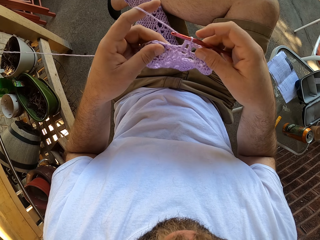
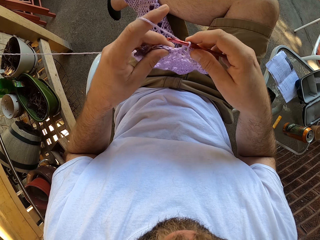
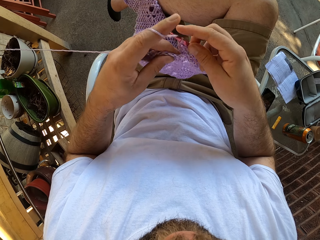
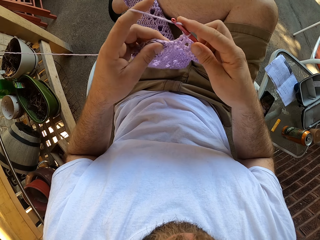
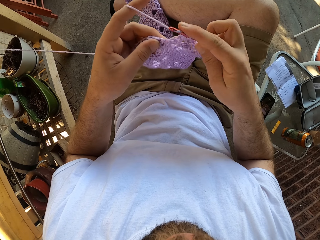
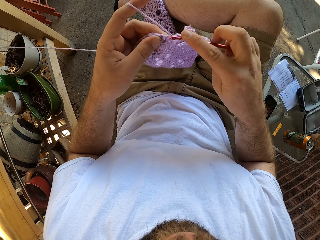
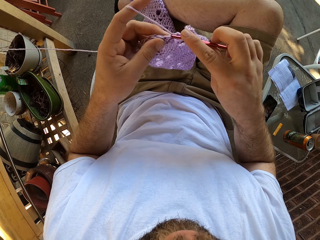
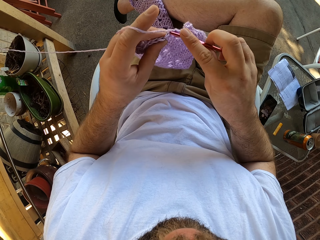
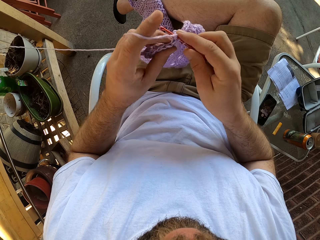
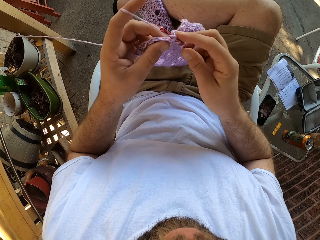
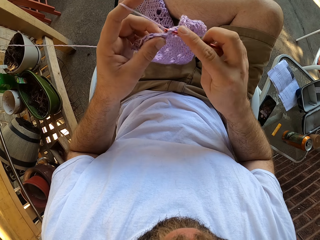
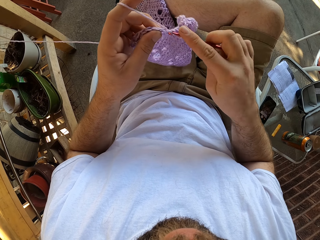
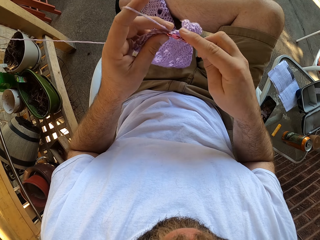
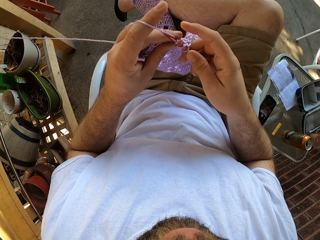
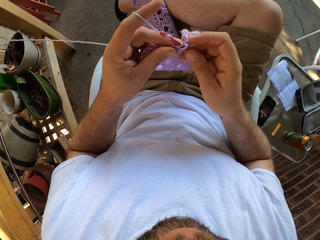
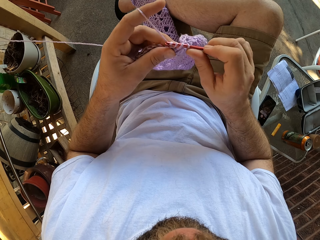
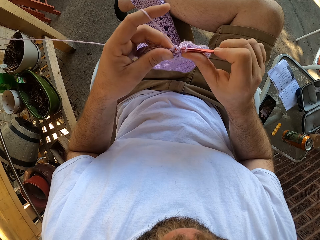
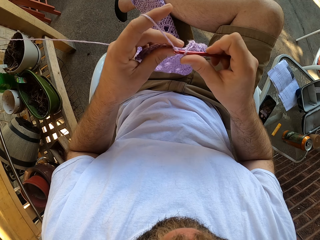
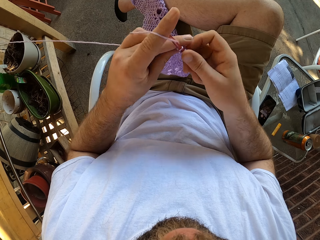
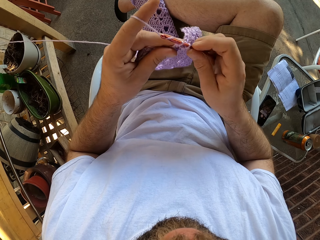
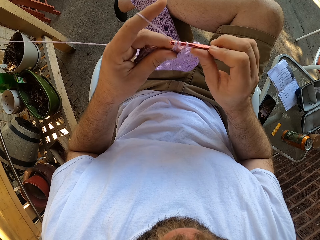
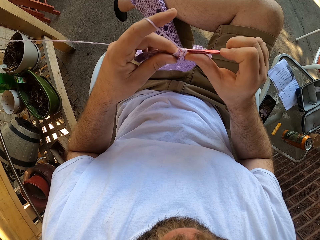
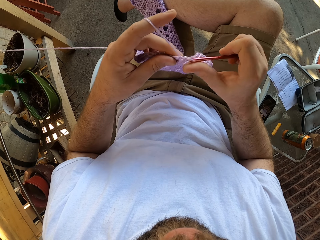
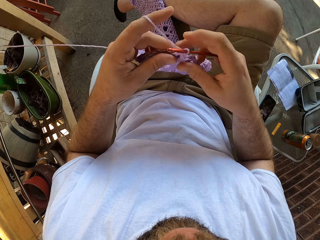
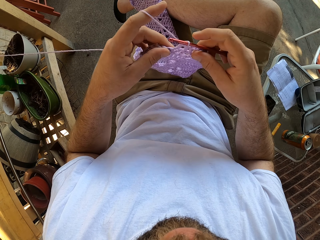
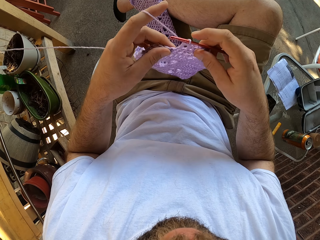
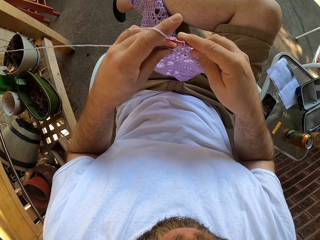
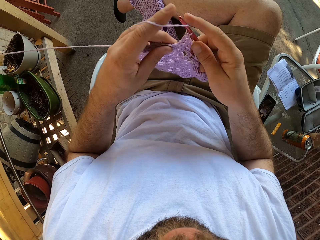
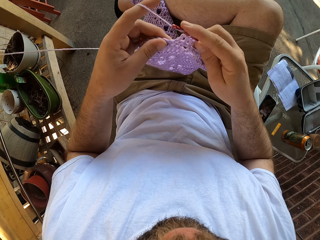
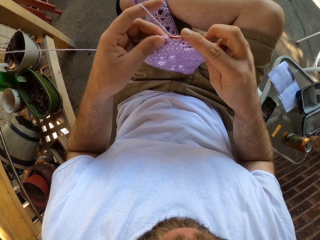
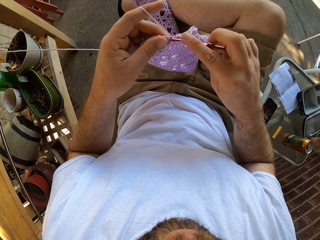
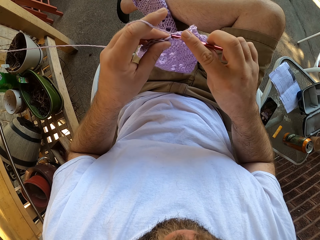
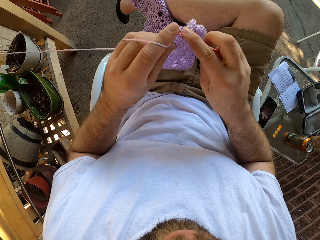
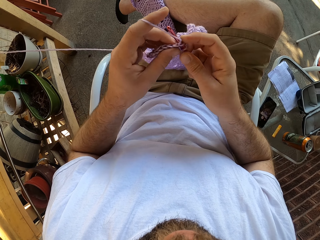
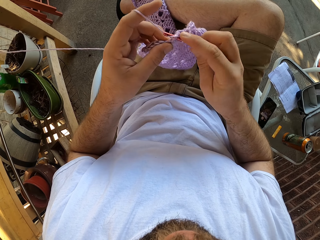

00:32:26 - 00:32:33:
The camera wearer touches the fabric. They knit the fabric.

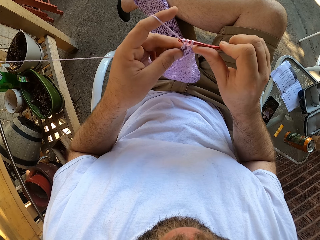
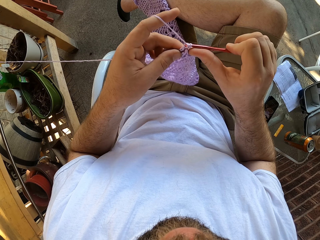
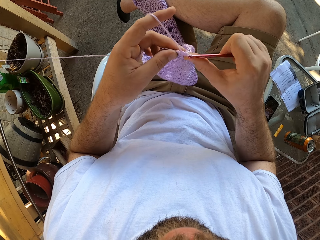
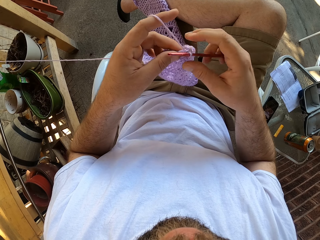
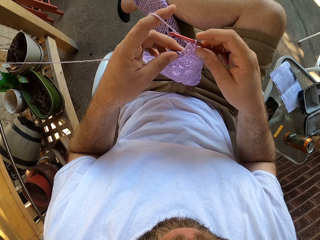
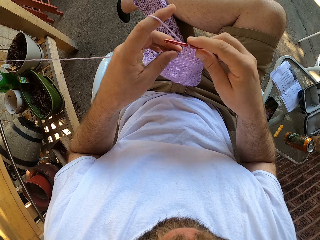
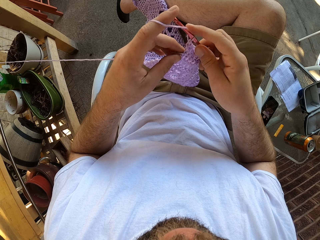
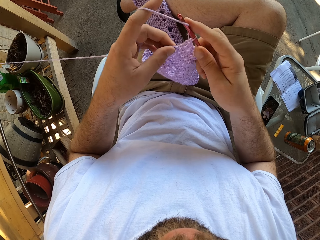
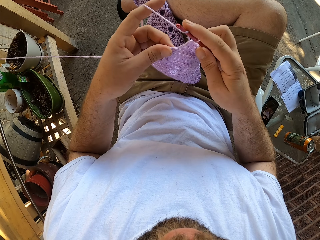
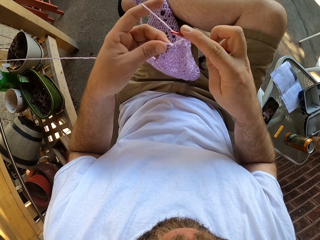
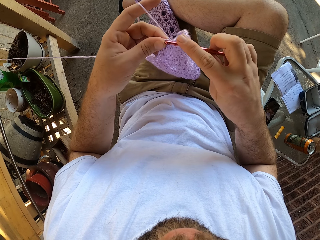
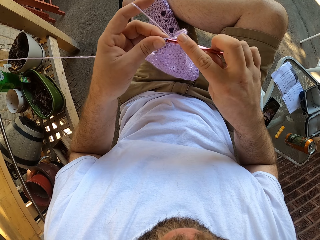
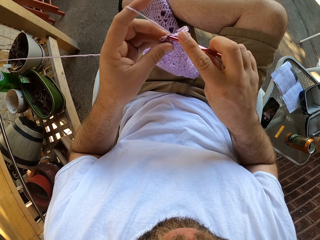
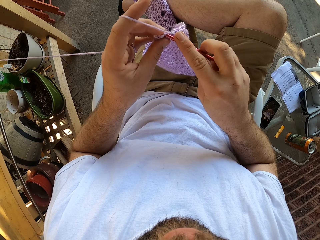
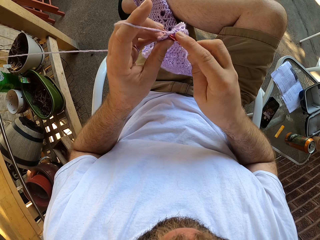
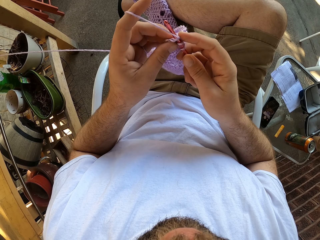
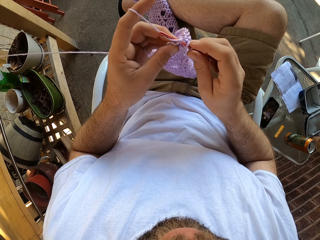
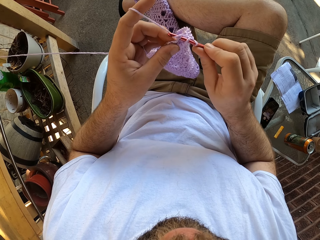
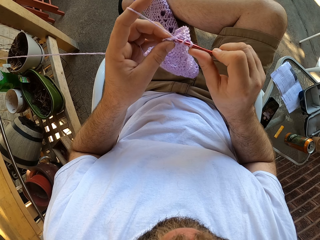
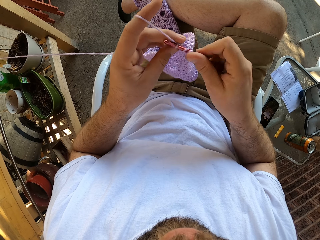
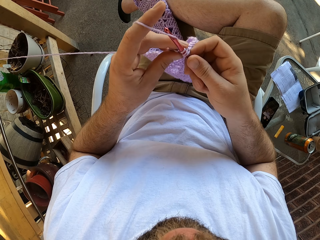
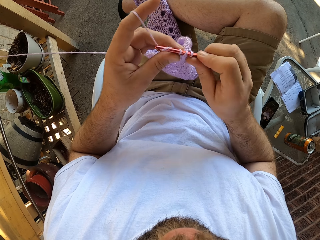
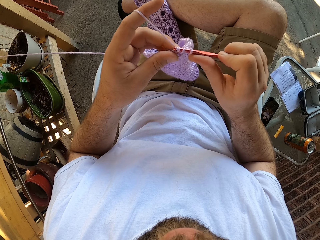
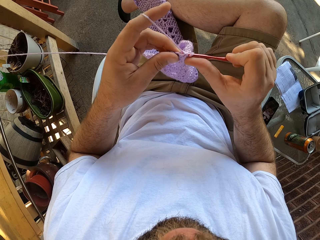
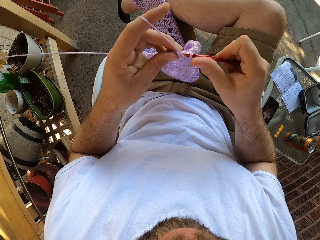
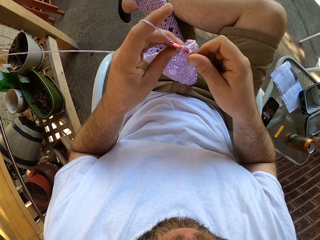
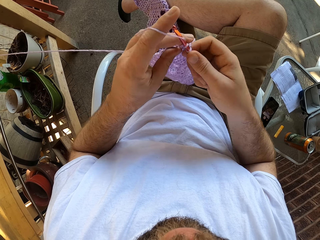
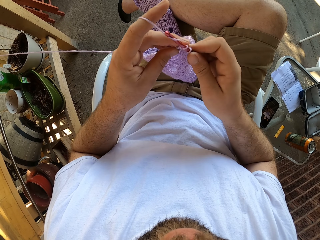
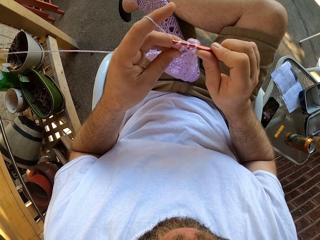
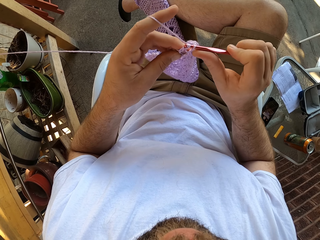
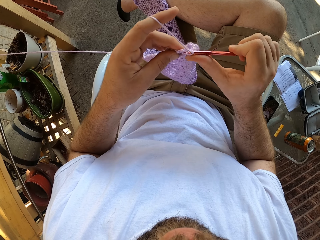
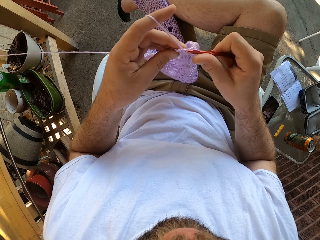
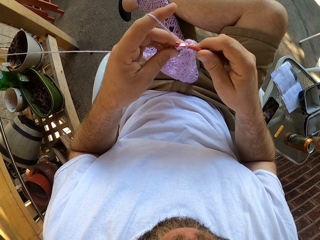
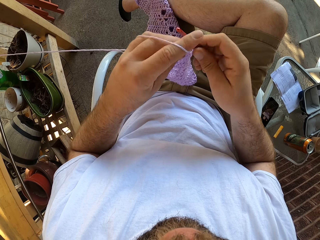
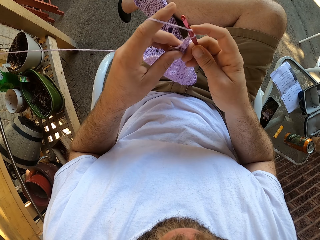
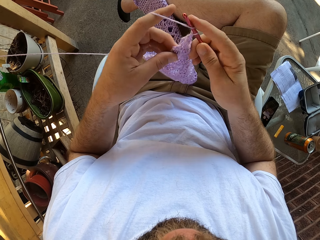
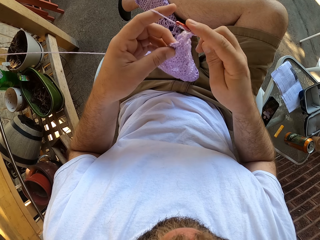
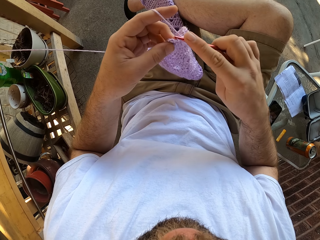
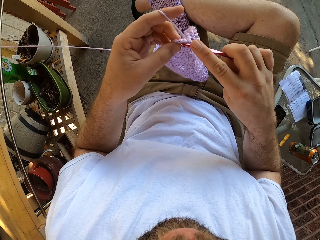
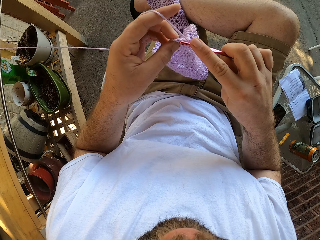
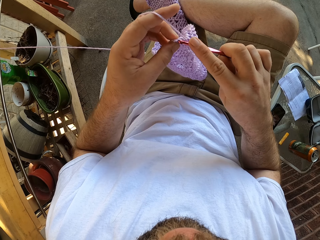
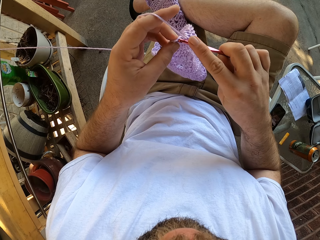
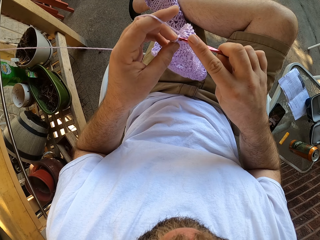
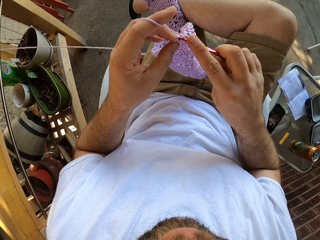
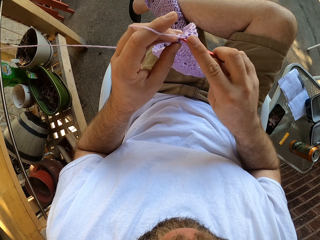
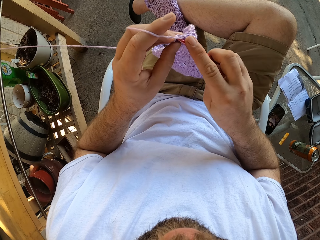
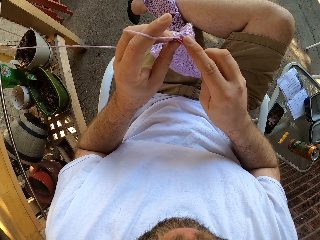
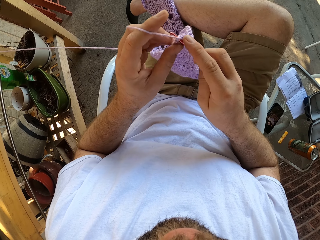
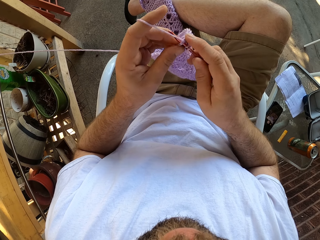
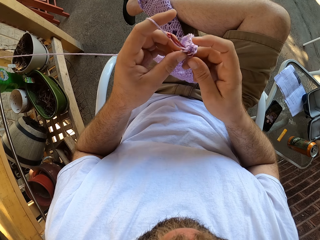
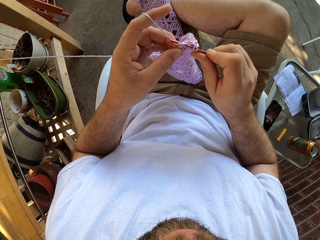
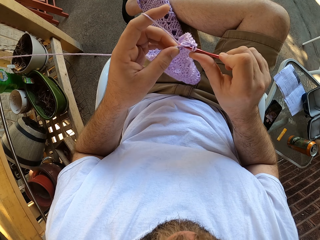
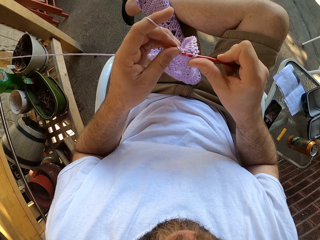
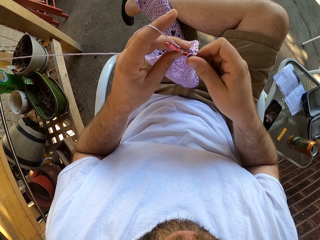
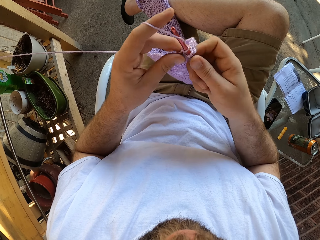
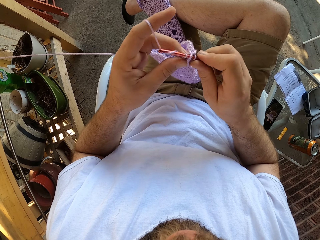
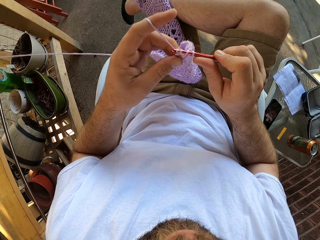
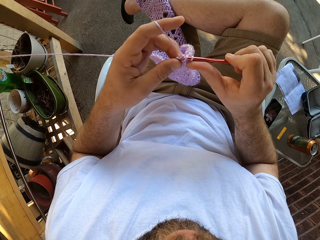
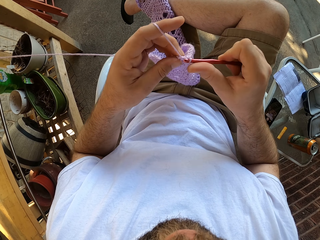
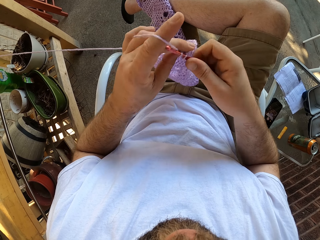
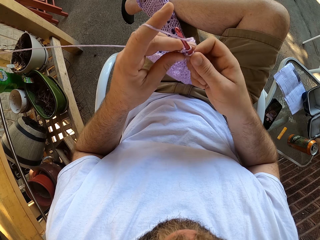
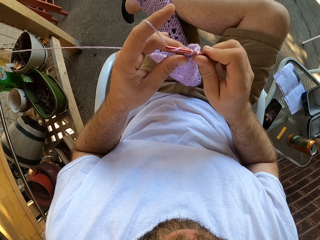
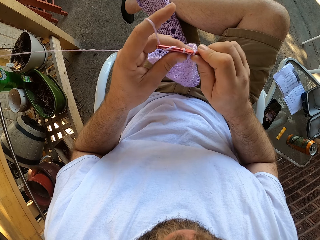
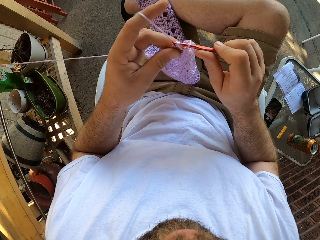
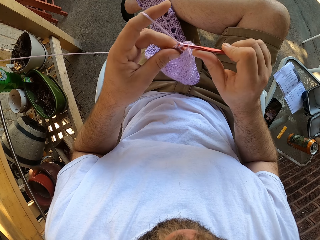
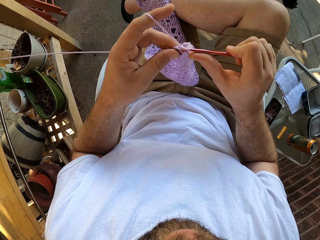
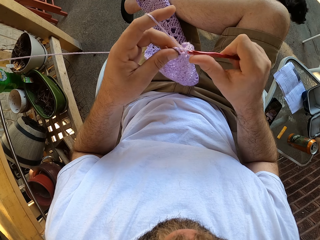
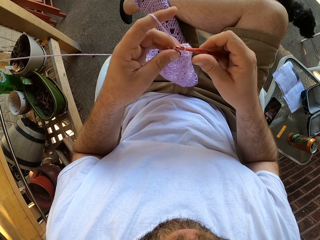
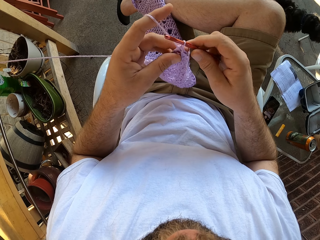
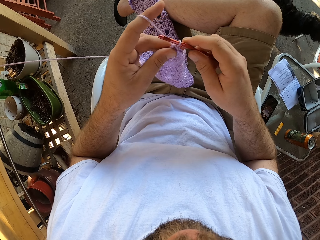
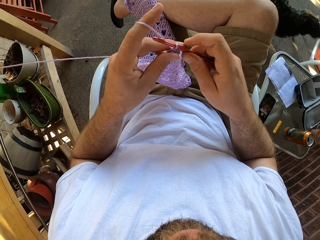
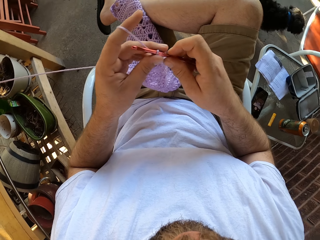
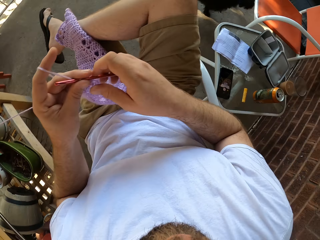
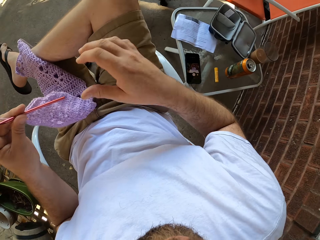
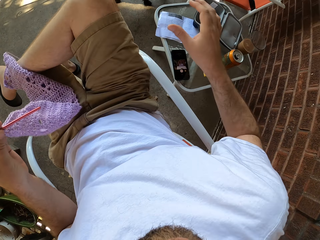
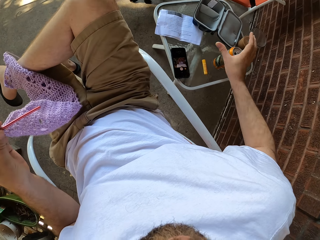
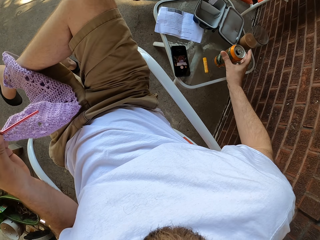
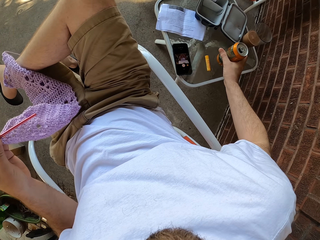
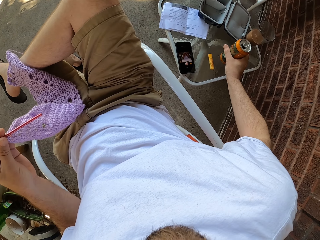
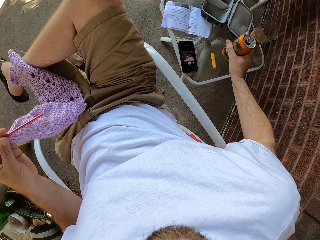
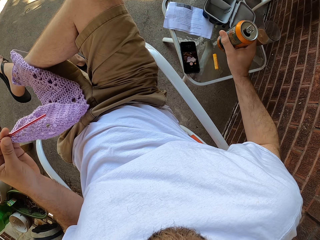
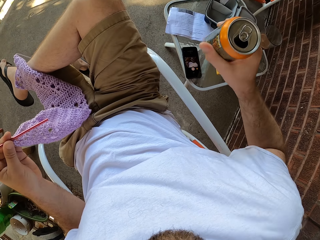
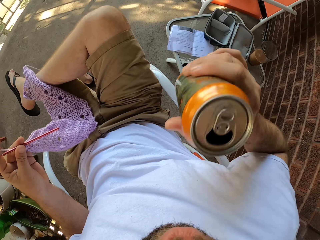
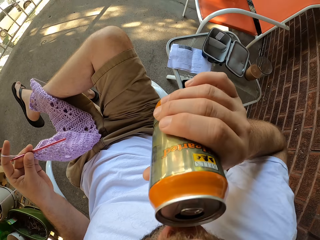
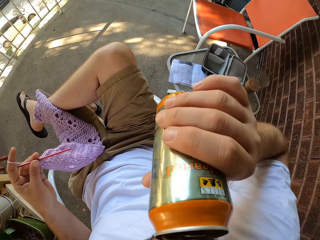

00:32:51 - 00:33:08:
The camera wearer touches the fabric. He knits the fabric. A dog moves around a chair. The camera wearer picks up a can on a stool with his right hand.
